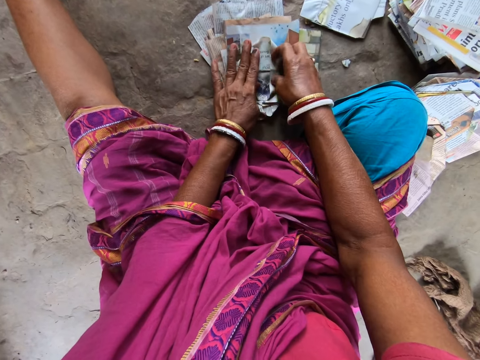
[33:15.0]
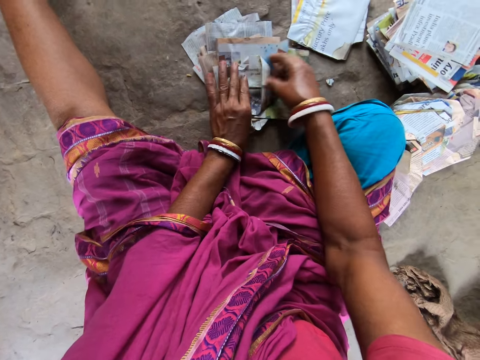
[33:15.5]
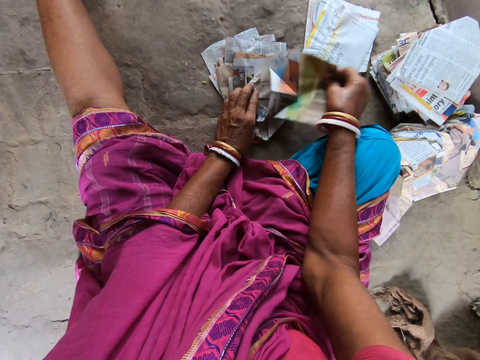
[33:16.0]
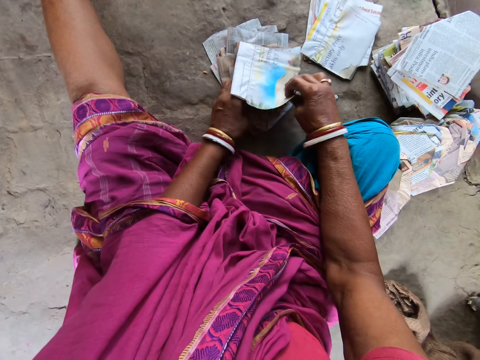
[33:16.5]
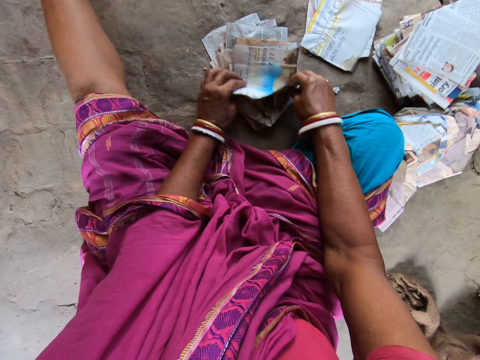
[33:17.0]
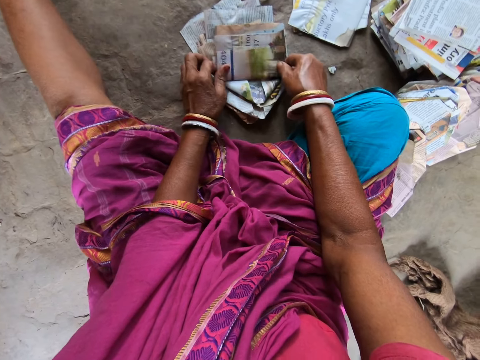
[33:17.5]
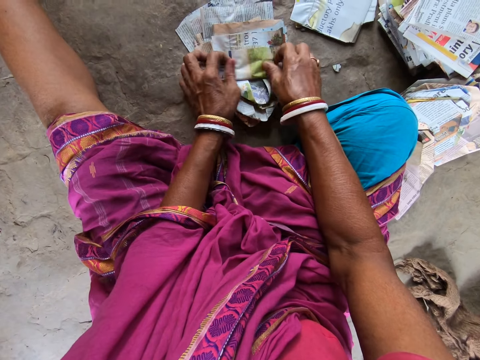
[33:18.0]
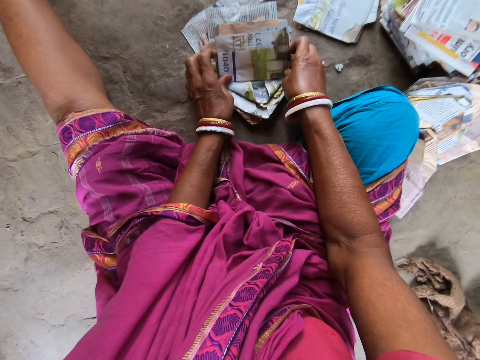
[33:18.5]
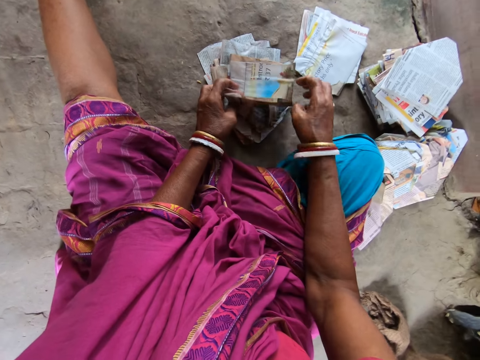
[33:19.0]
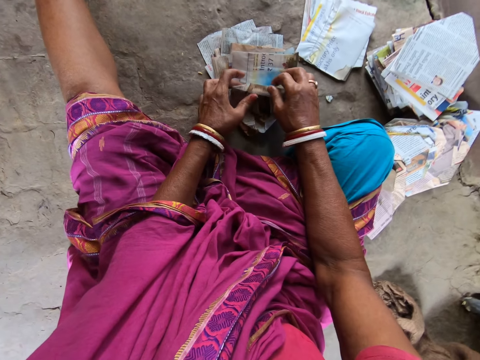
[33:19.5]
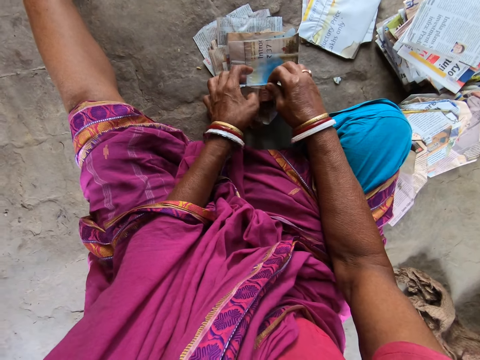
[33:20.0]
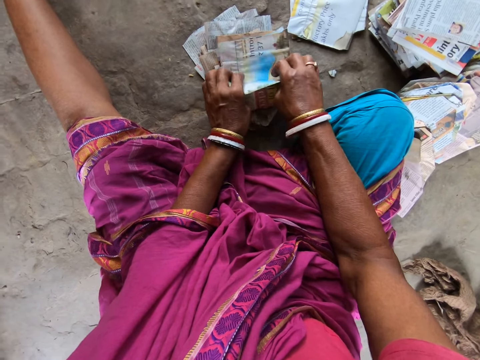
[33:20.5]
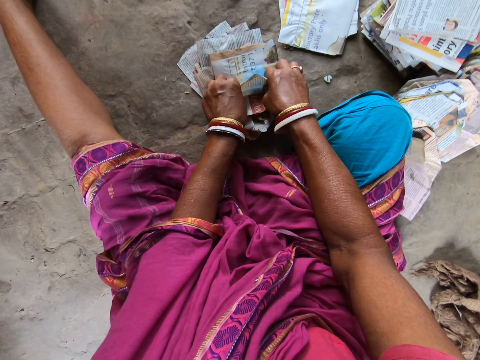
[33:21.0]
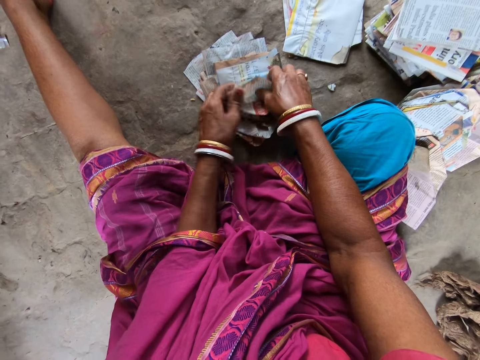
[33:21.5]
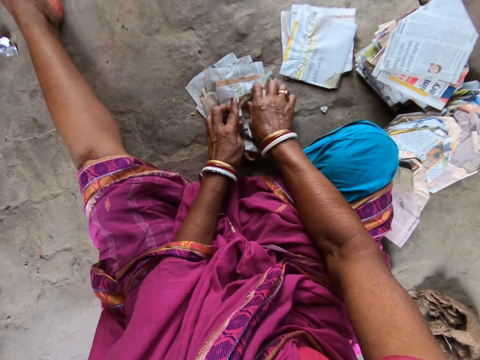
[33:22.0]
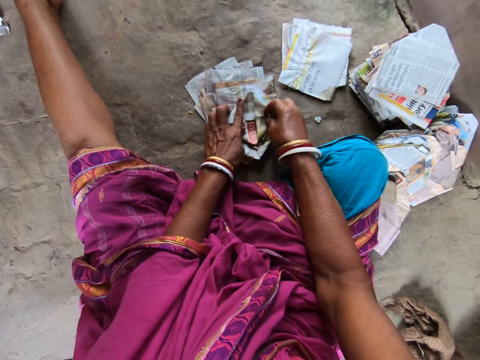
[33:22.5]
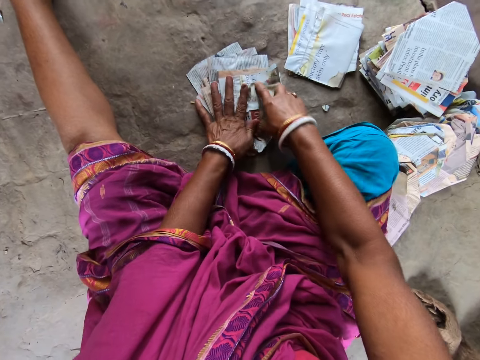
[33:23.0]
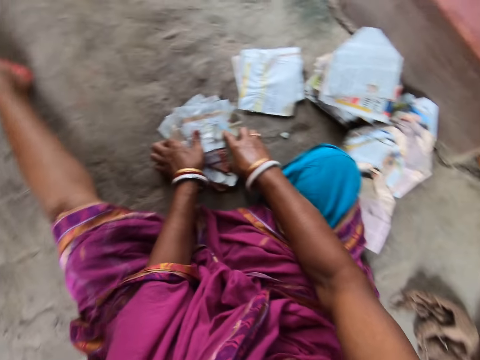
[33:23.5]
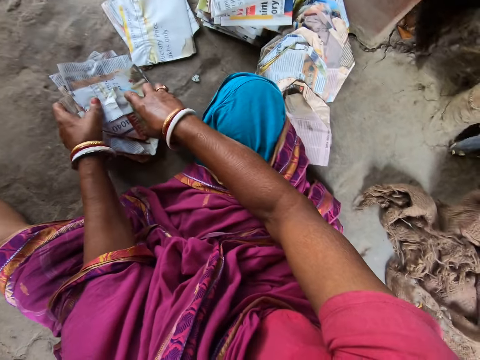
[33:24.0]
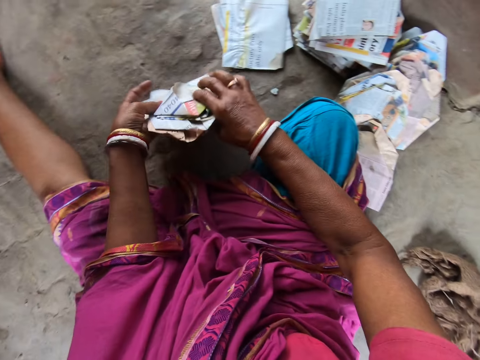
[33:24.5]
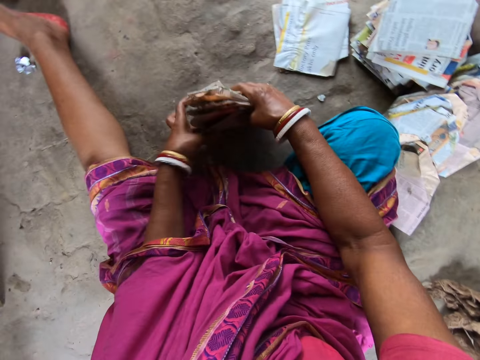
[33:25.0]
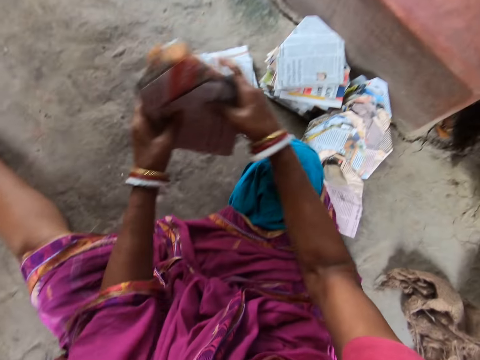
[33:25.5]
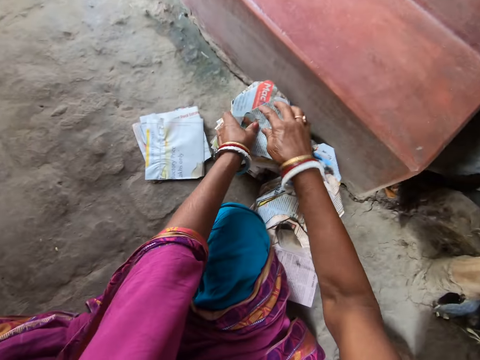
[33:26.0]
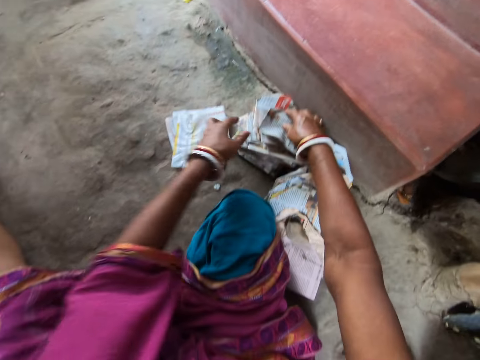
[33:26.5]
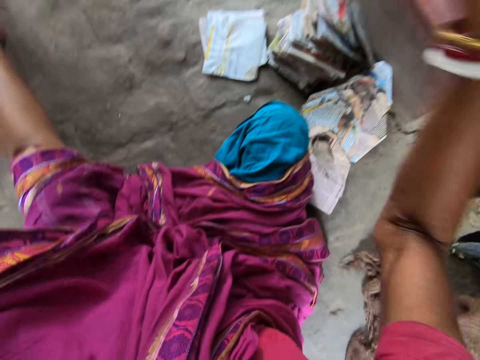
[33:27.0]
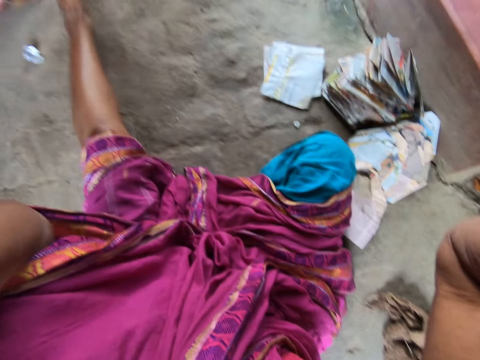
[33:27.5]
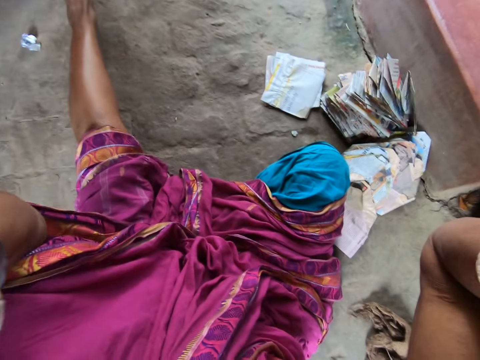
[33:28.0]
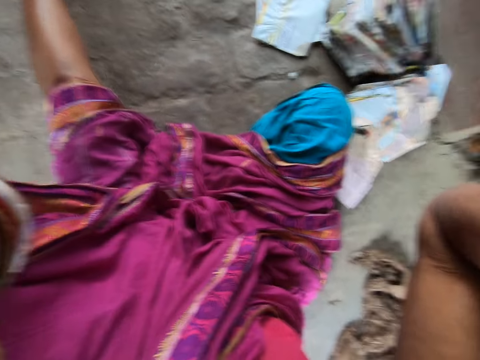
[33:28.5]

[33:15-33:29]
The camera wearer takes the piece of newspaper on the ground with her right hand. She places the piece of newspaper in her right hand on the pieces of newspaper on the ground. She folds the piece of newspaper on the ground with both hands. She speaks to a person. She takes the pieces of newspaper on the ground with both hands. She places the pieces of newspaper in both hands on the ground, on other magazines. She removes a camera from her head with both hands. She speaks to the person.

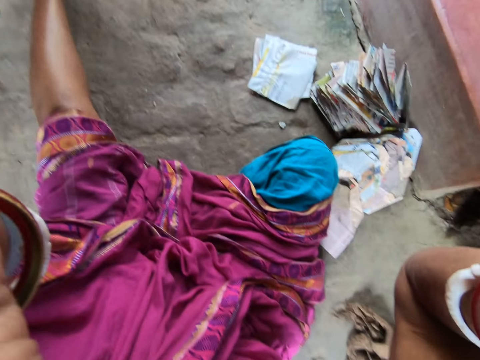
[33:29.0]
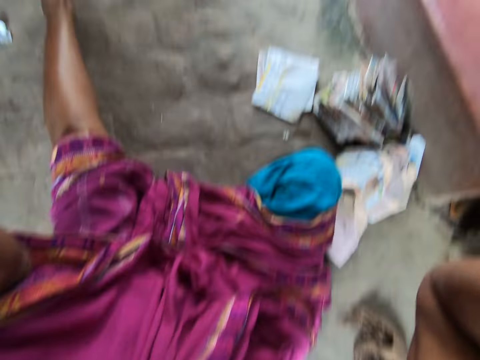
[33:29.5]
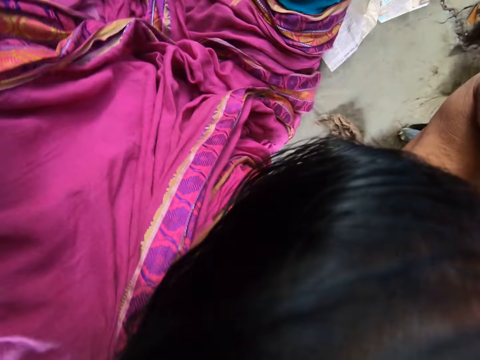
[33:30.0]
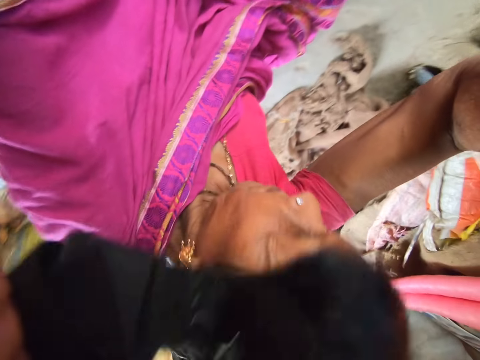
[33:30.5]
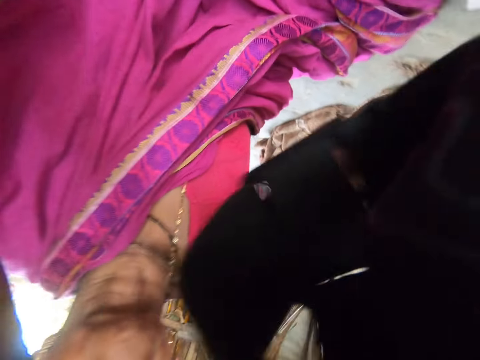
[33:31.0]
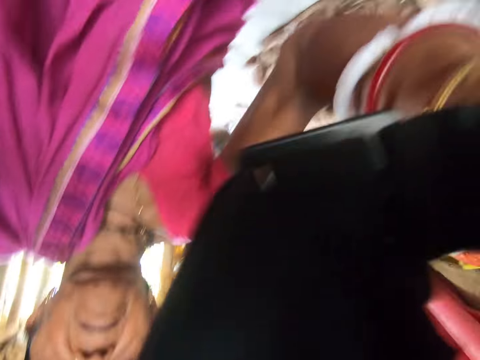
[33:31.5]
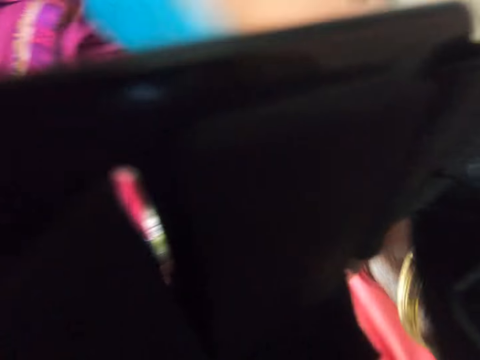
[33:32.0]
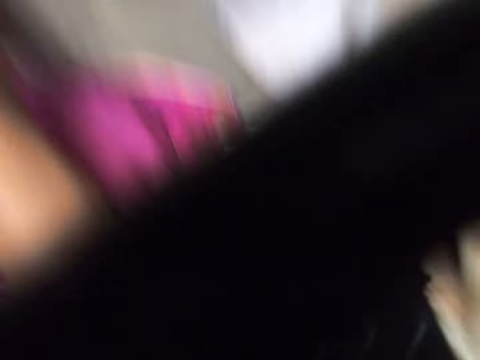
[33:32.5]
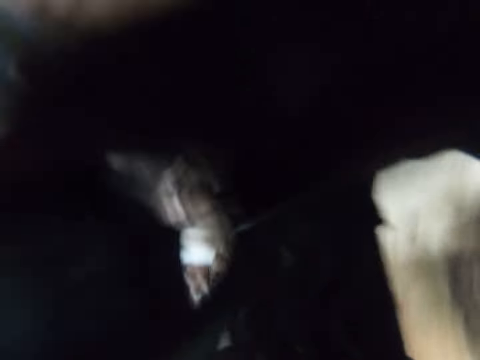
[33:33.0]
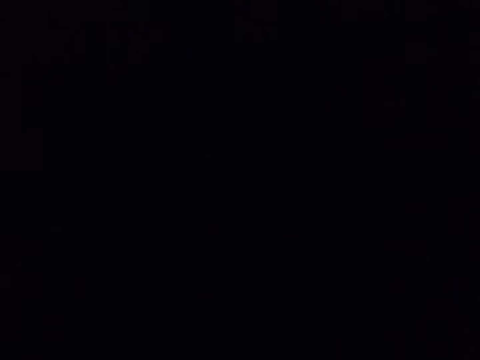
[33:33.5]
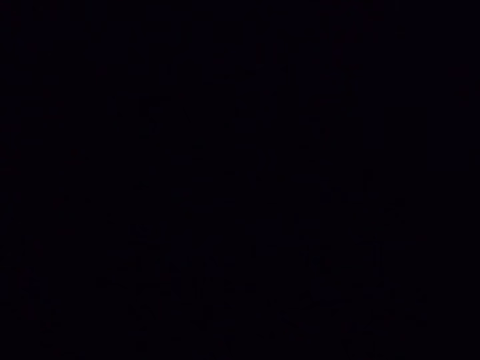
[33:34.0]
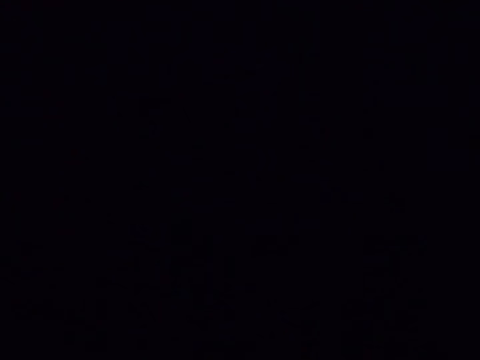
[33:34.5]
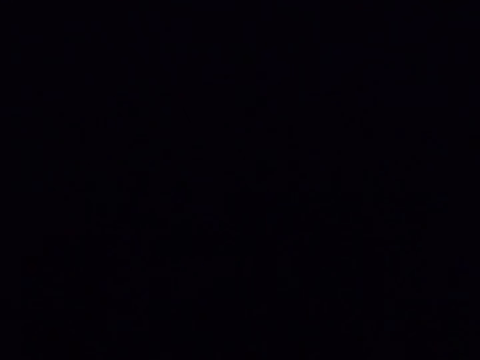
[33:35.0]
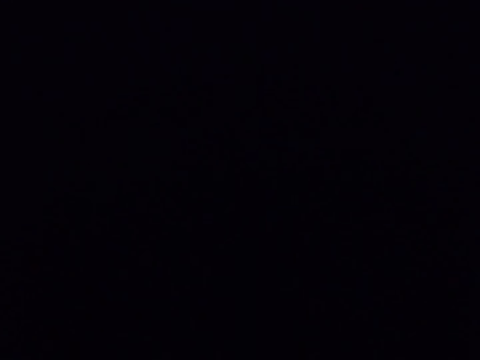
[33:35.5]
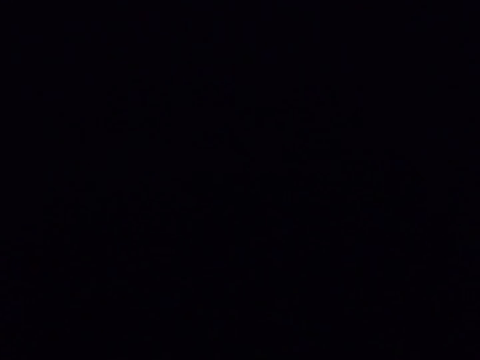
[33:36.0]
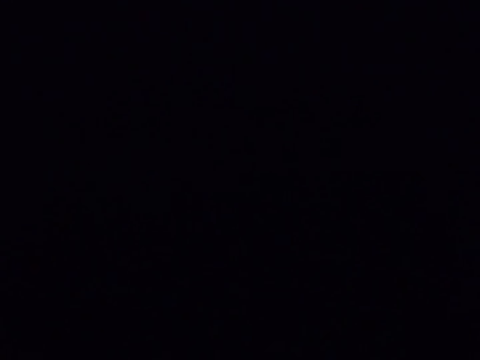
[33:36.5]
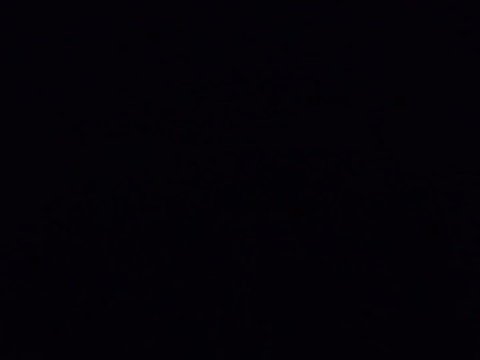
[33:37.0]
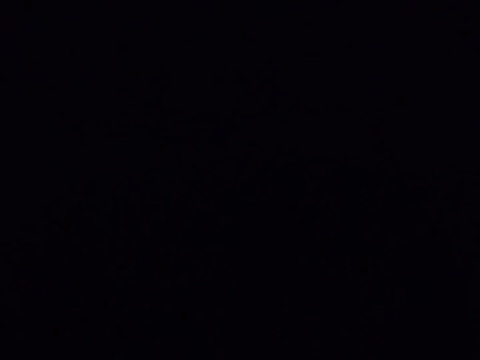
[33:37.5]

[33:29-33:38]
The camera wearer raises the hands. They remove the camera.

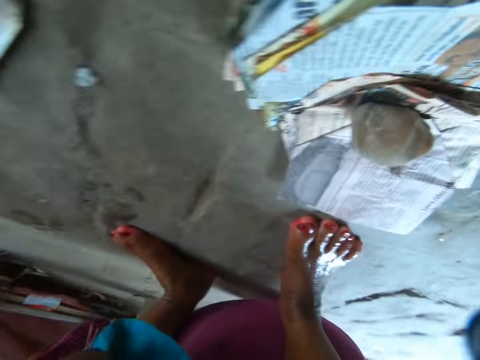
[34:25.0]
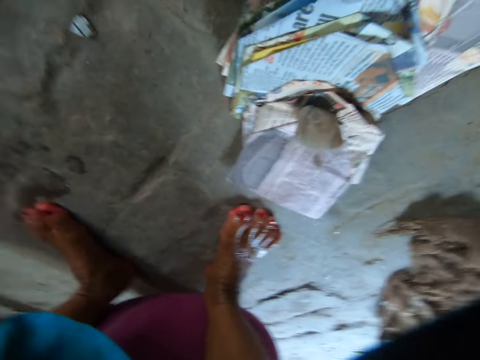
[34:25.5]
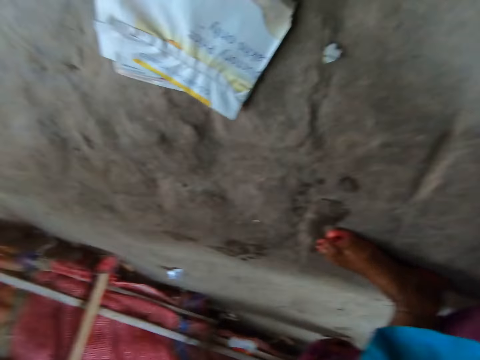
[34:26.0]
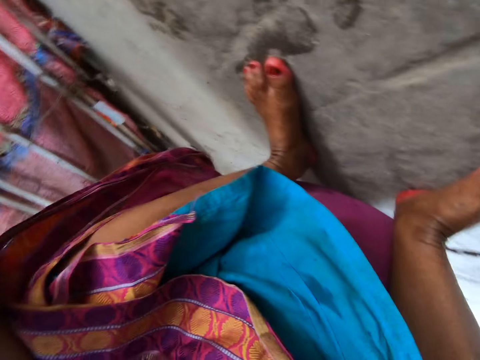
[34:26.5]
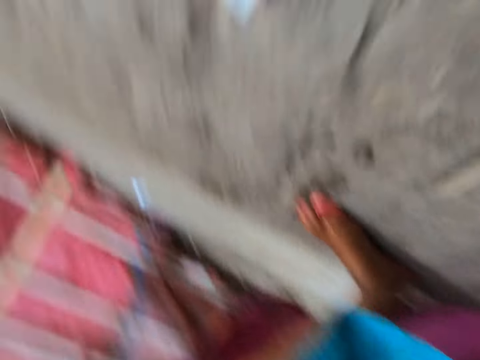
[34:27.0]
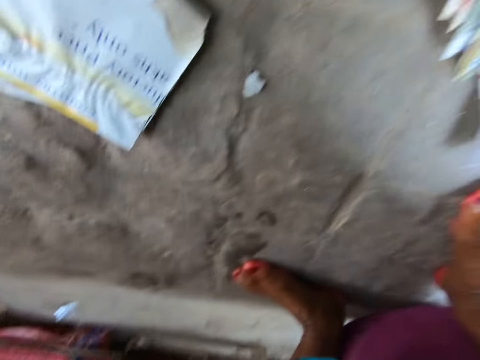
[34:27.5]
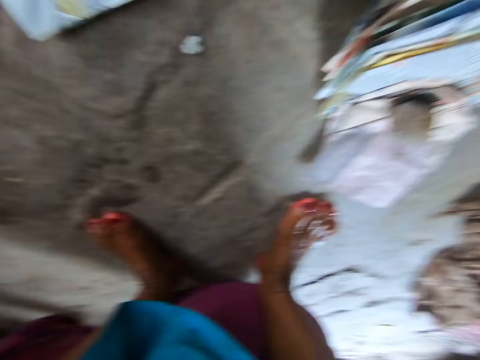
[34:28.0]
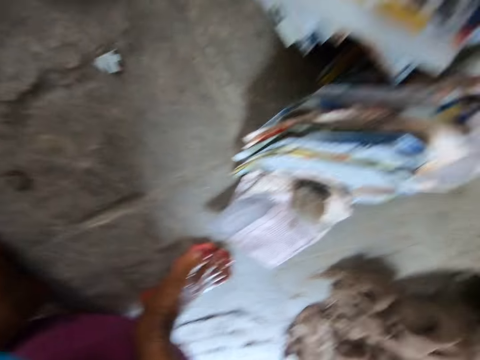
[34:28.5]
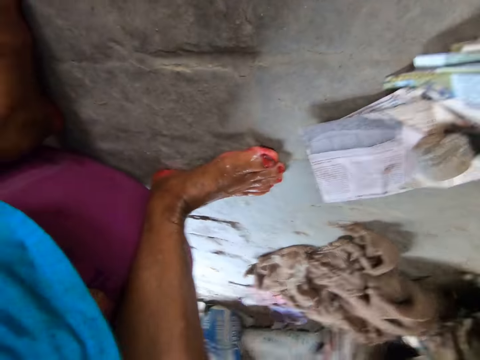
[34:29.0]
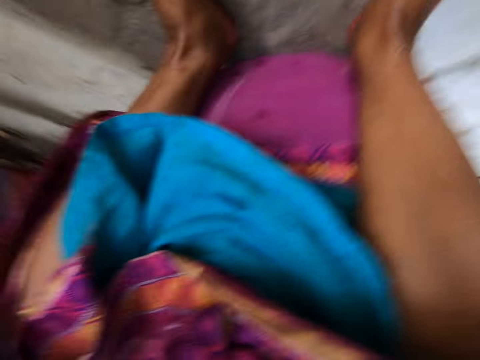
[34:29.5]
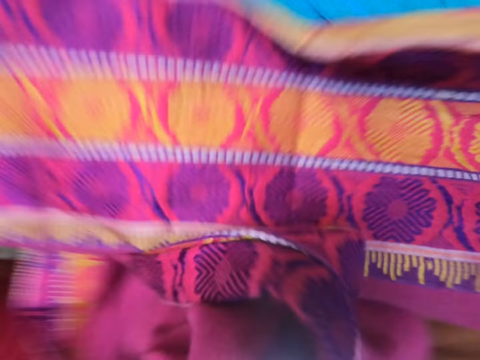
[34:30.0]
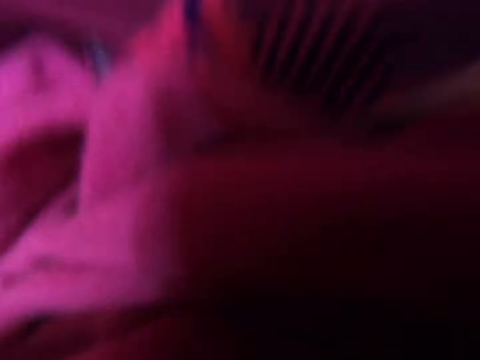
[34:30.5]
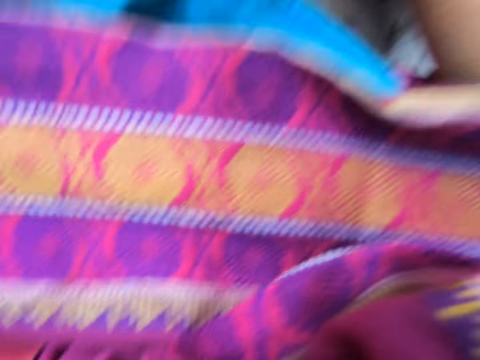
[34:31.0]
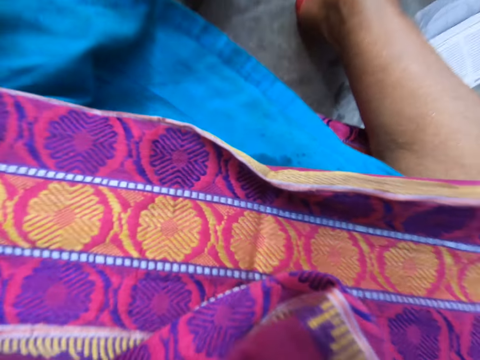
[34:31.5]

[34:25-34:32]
The camera wearer looks around.
